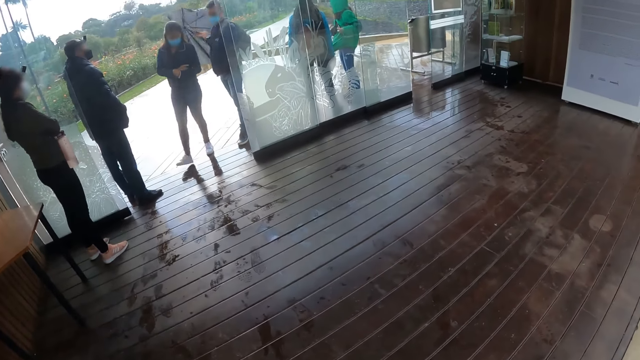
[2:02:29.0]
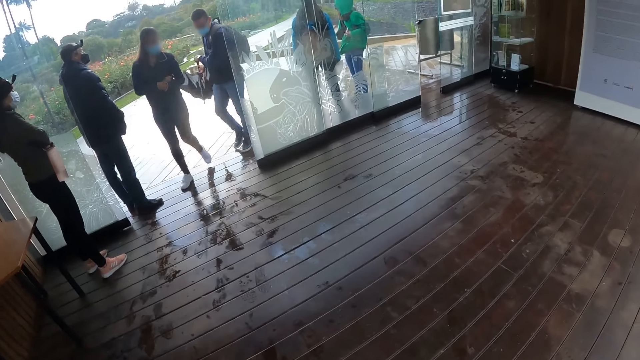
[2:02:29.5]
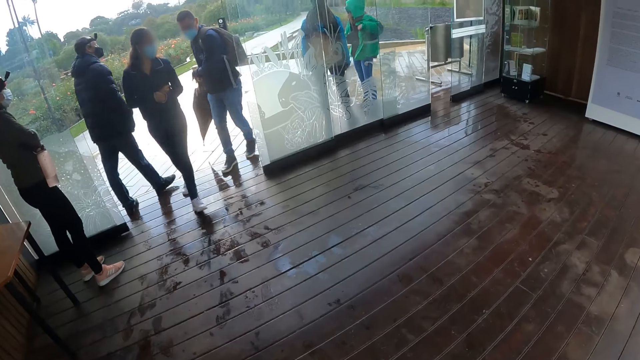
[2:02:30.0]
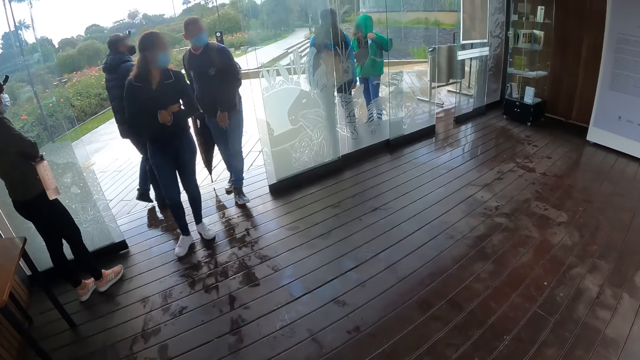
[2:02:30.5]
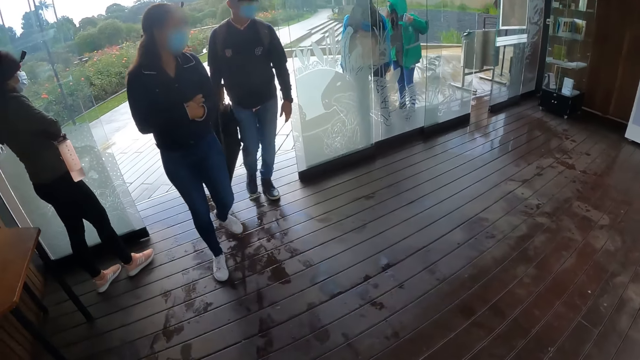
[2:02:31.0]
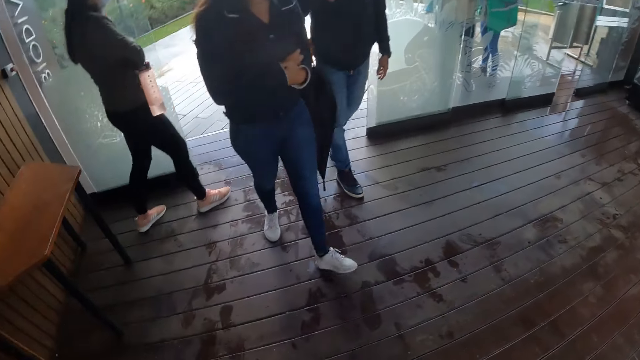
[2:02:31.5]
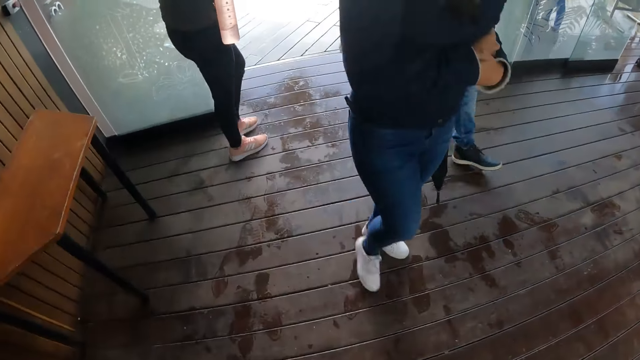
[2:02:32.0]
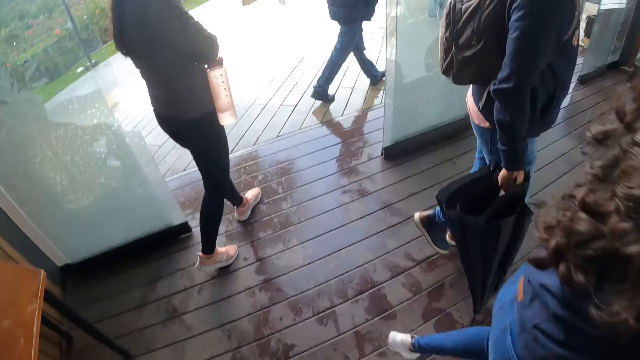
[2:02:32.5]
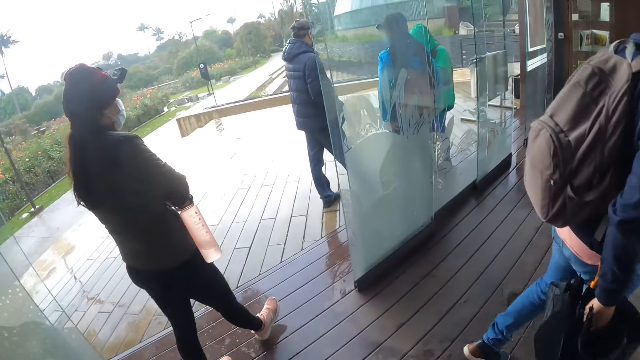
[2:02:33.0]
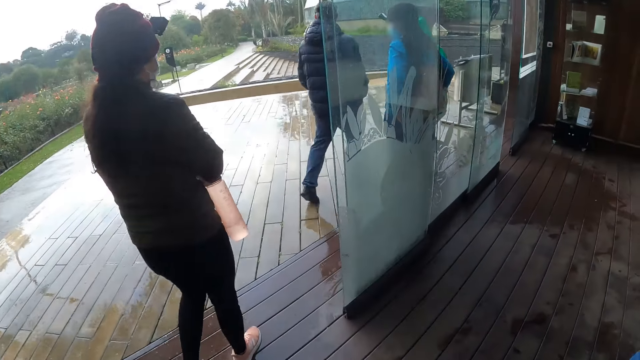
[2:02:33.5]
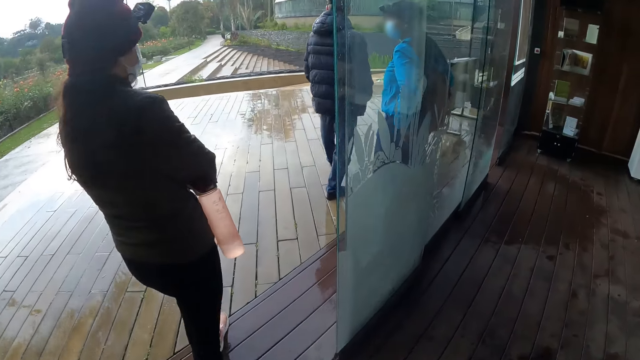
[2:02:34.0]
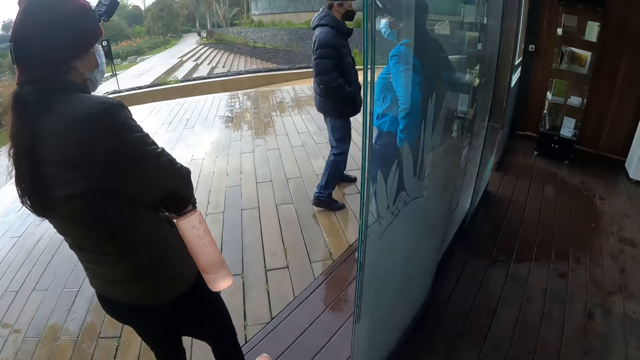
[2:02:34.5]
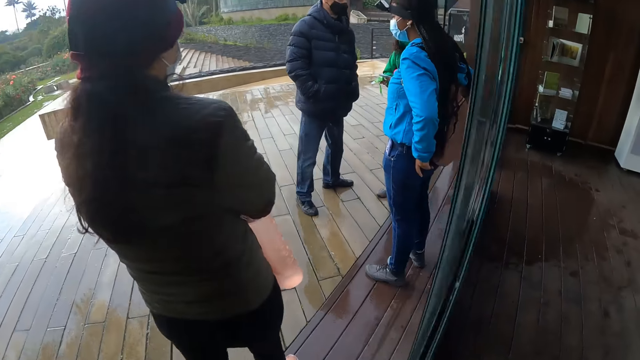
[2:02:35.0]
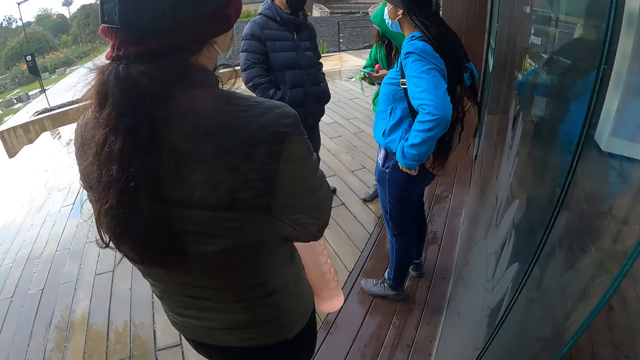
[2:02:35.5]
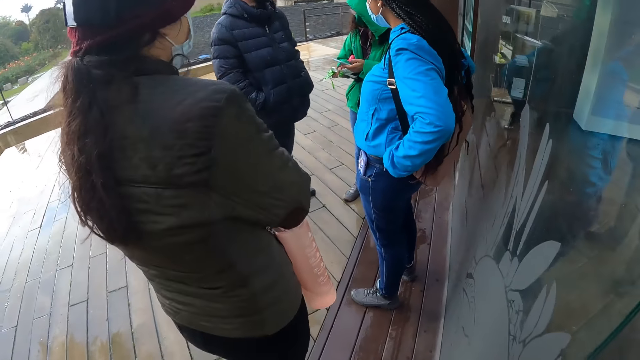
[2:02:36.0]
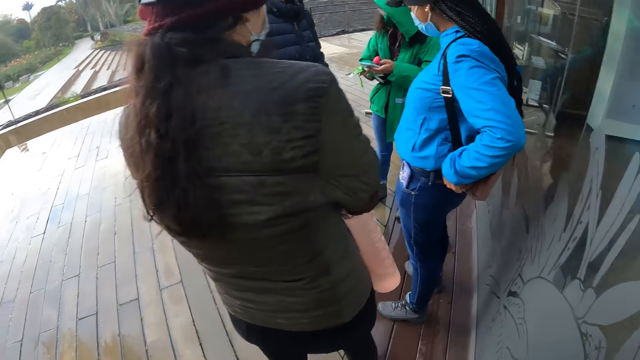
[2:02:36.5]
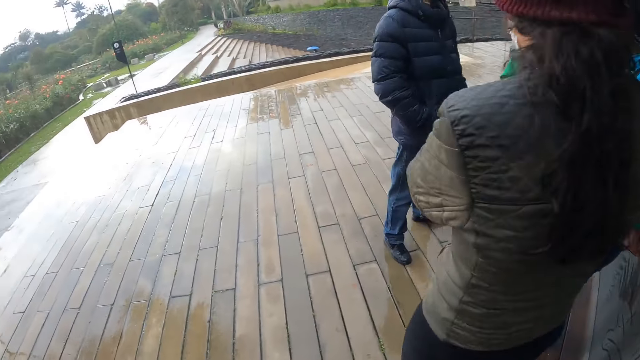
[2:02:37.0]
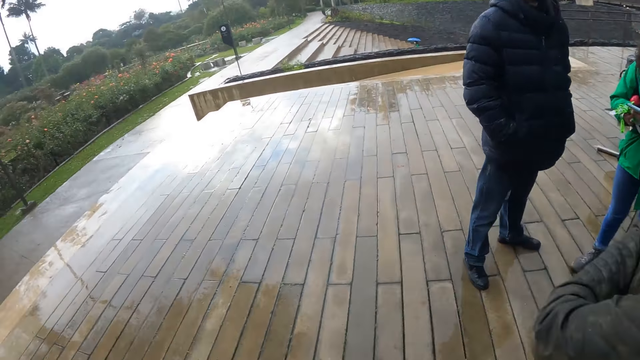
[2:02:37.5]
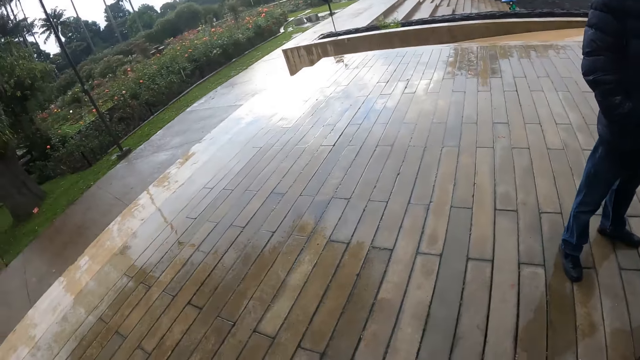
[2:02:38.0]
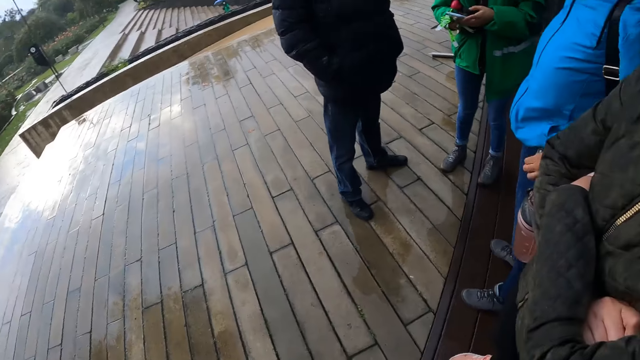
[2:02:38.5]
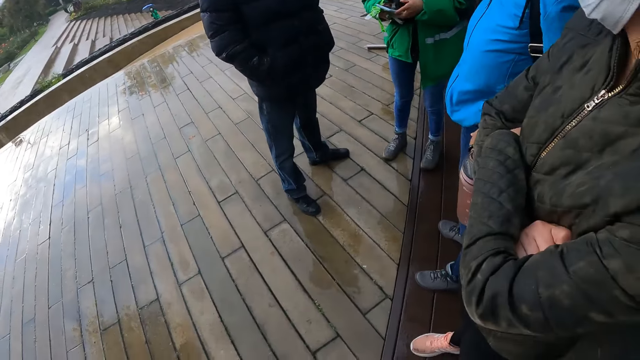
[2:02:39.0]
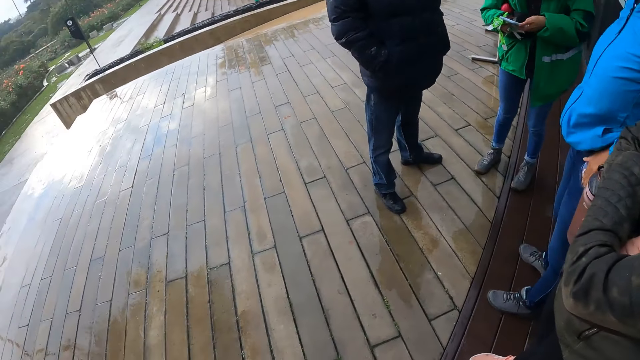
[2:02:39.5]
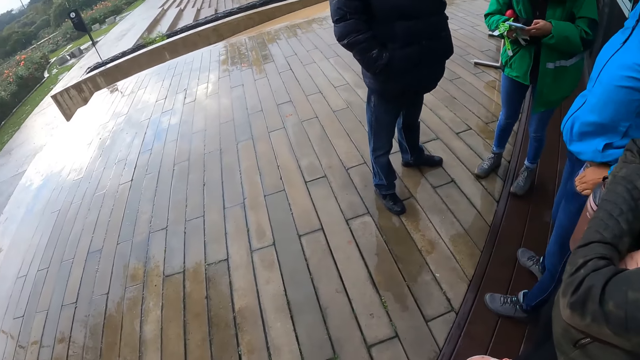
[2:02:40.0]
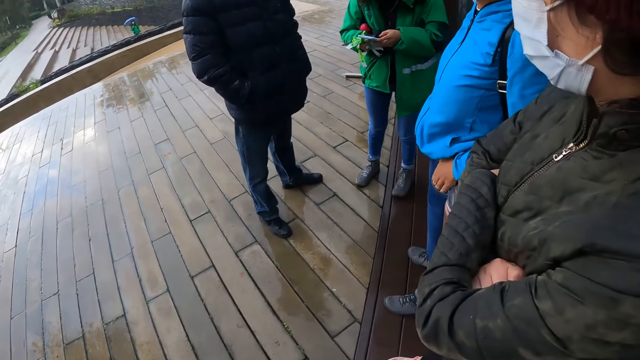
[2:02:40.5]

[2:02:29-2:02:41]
A woman enters the garden with a man. Another man walks away from the garden. Another woman leaves the garden. The camera wearer leaves the garden. They look around the building. Another woman operates a phone with both hands.

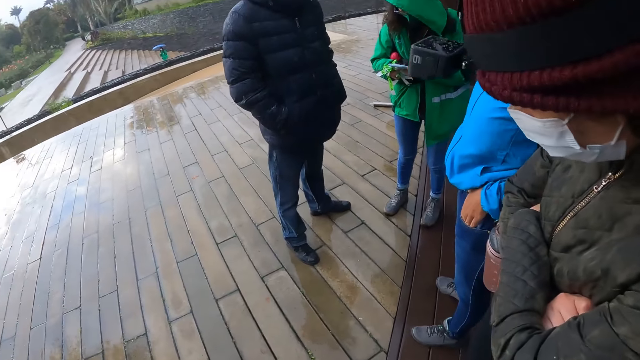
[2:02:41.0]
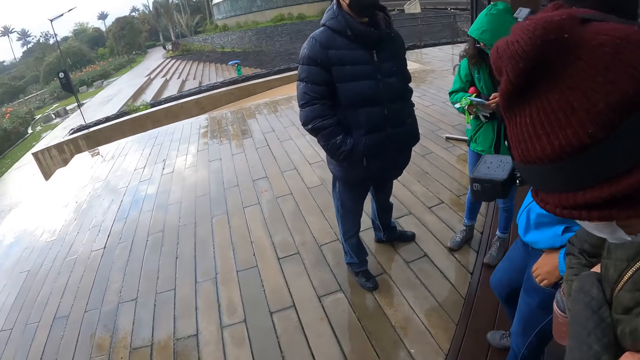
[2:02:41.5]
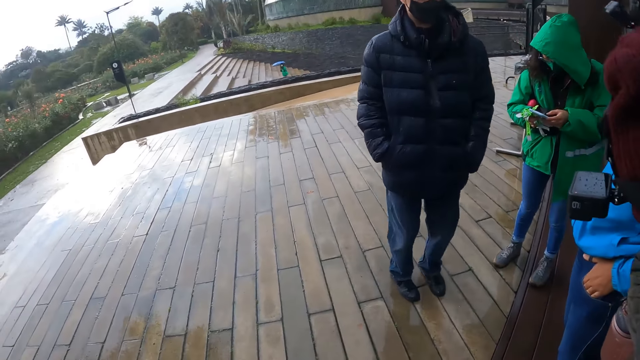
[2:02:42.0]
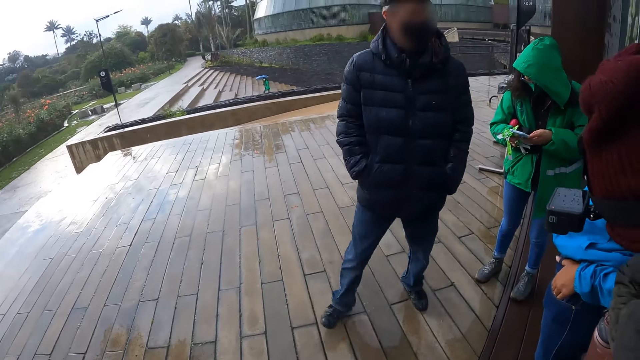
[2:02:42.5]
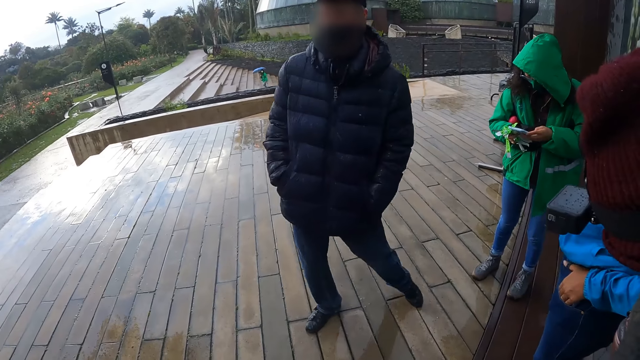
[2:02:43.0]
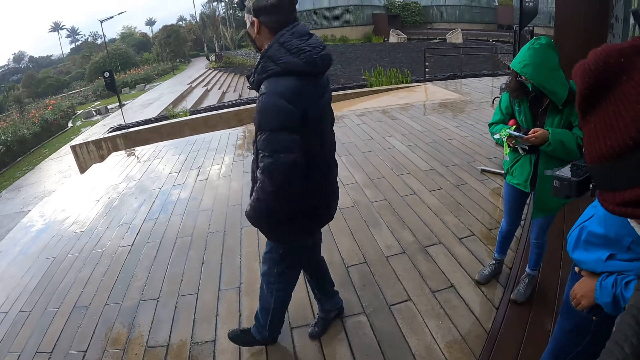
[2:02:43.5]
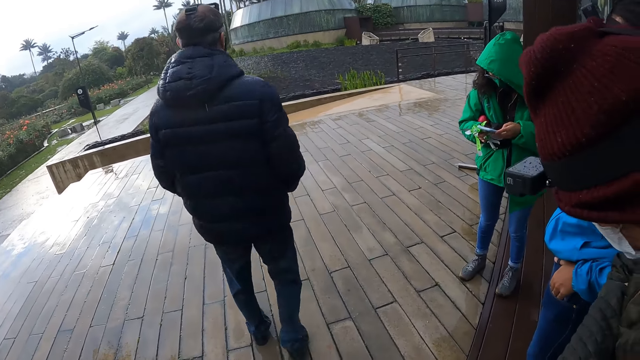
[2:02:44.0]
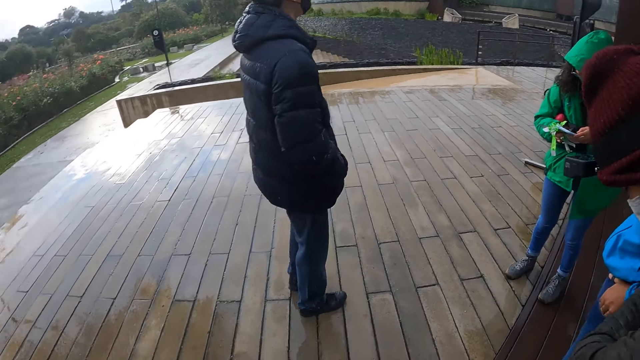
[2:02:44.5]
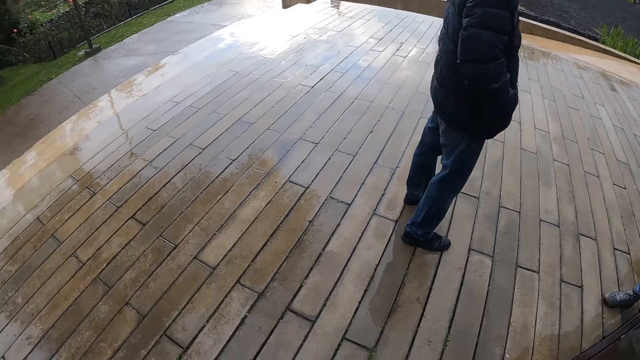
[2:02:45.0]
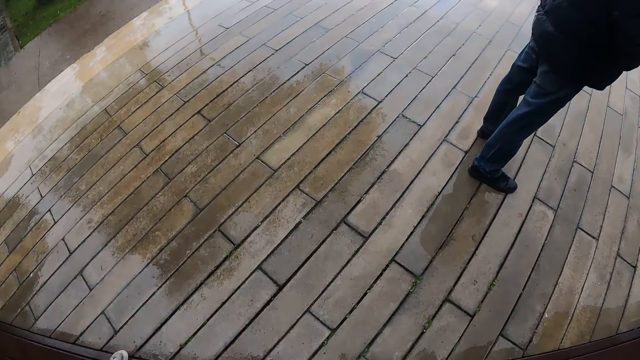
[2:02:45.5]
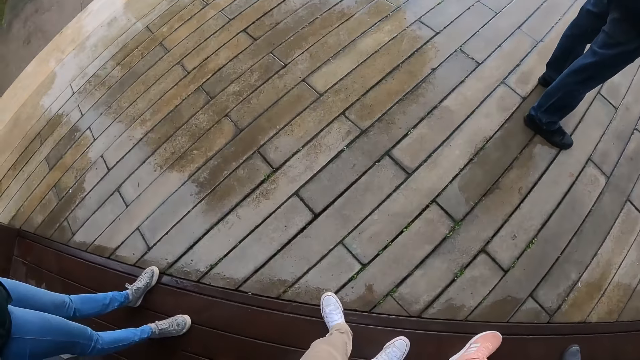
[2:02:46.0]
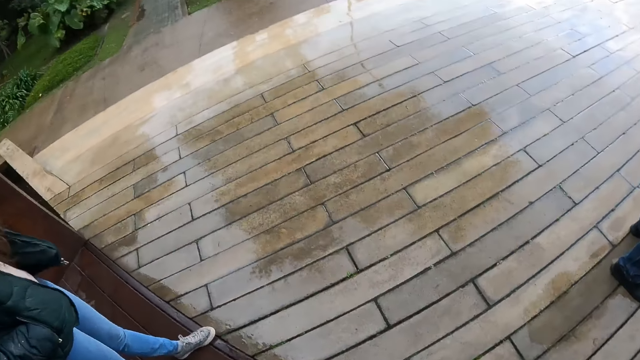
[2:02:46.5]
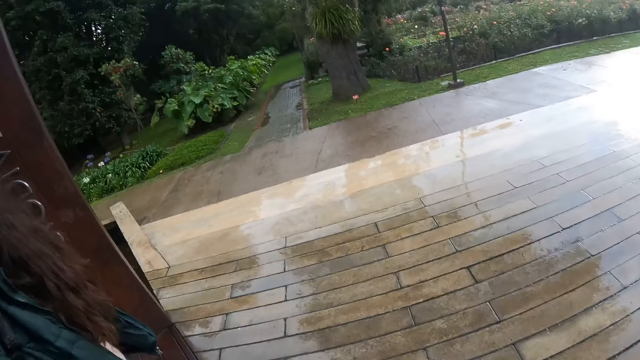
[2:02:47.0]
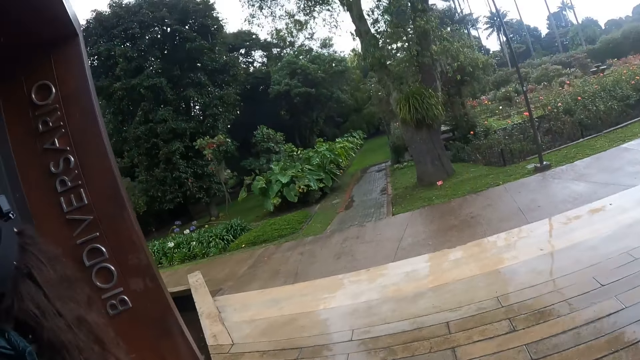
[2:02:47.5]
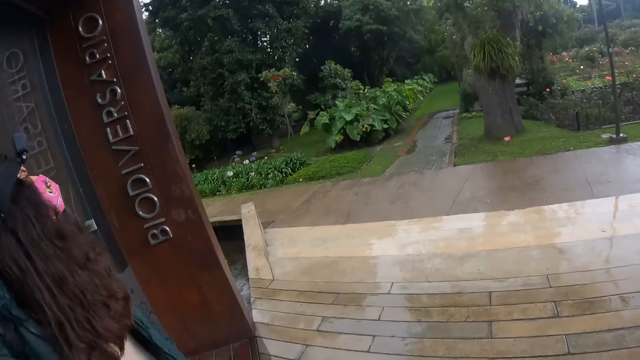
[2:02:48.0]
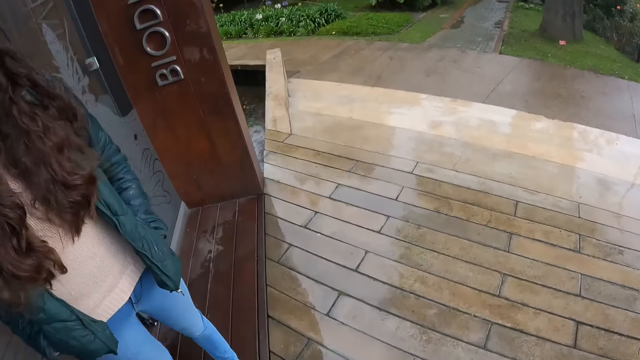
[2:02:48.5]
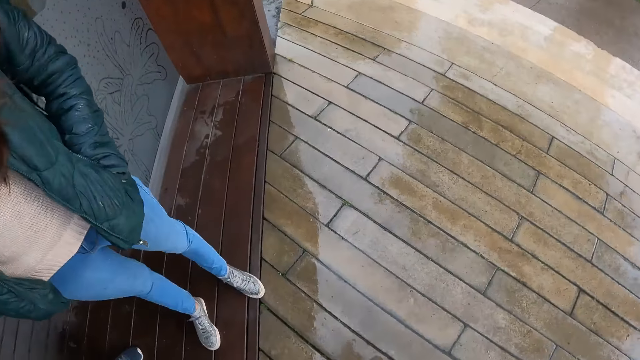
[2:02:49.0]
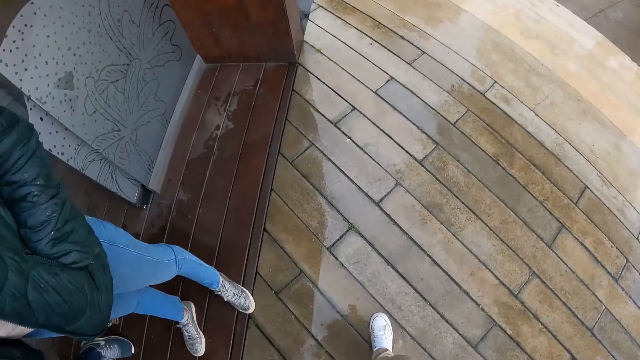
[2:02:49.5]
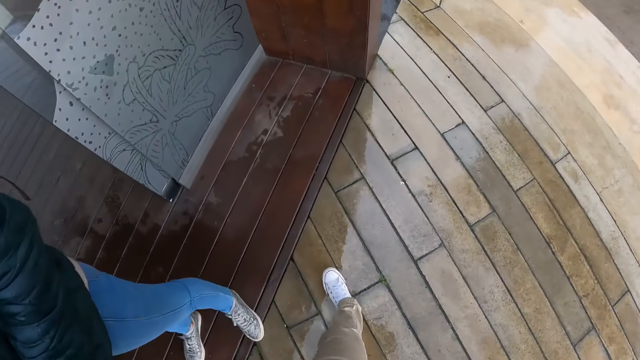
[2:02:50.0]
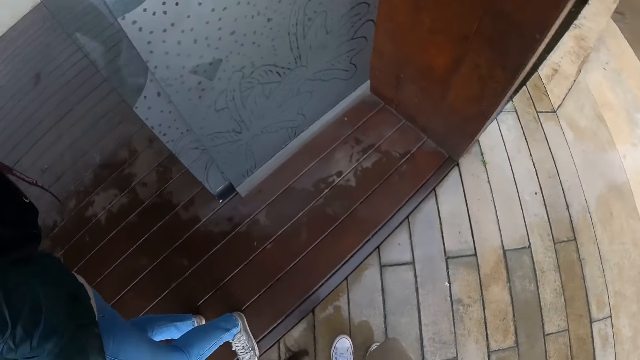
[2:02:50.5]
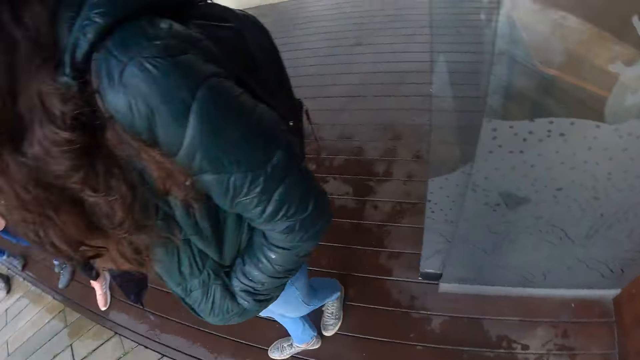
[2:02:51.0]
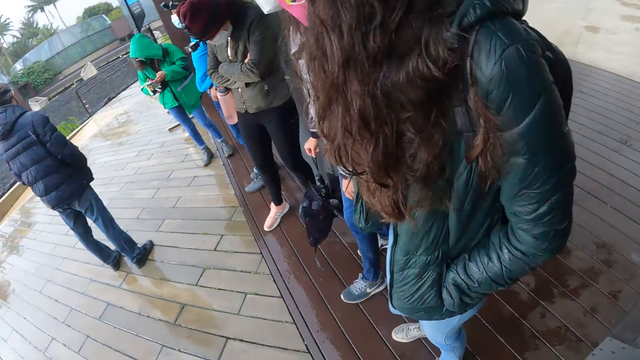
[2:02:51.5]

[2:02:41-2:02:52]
The camera wearer moves across the verandah.
